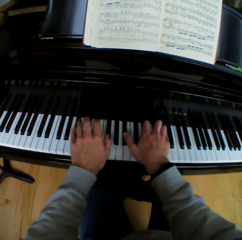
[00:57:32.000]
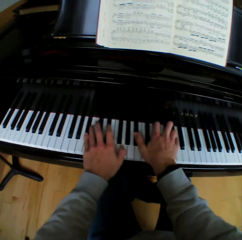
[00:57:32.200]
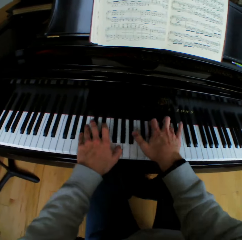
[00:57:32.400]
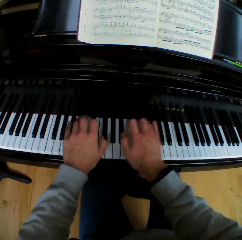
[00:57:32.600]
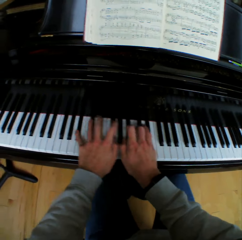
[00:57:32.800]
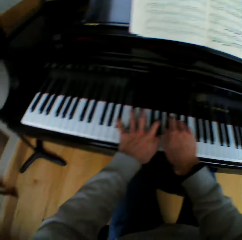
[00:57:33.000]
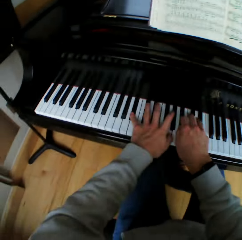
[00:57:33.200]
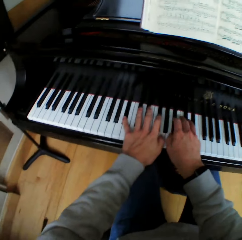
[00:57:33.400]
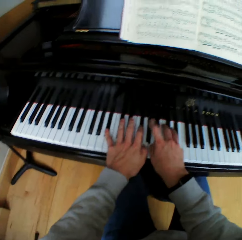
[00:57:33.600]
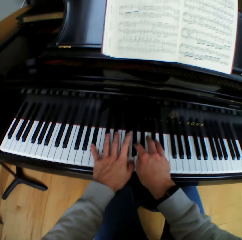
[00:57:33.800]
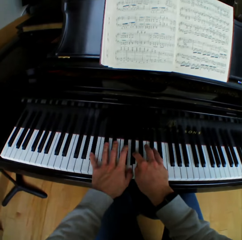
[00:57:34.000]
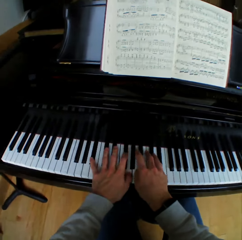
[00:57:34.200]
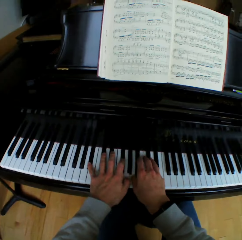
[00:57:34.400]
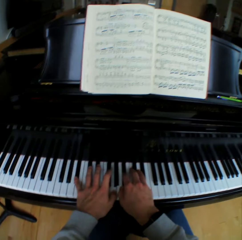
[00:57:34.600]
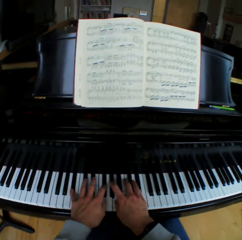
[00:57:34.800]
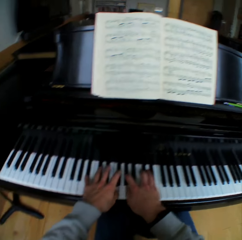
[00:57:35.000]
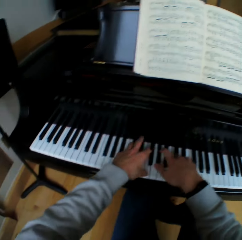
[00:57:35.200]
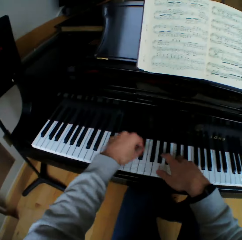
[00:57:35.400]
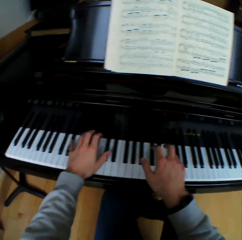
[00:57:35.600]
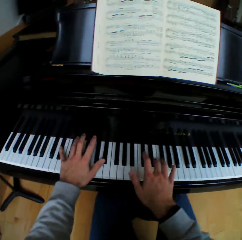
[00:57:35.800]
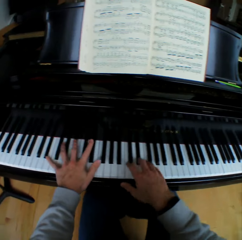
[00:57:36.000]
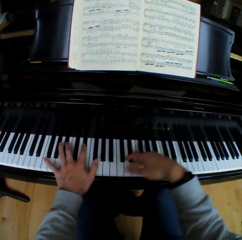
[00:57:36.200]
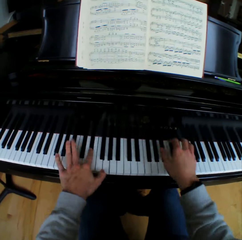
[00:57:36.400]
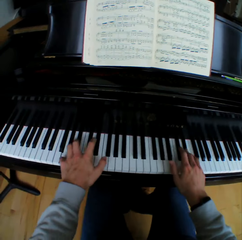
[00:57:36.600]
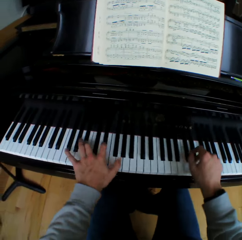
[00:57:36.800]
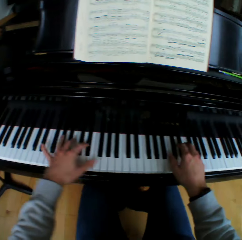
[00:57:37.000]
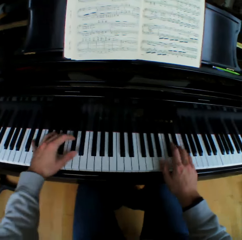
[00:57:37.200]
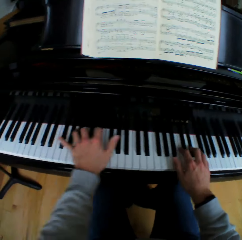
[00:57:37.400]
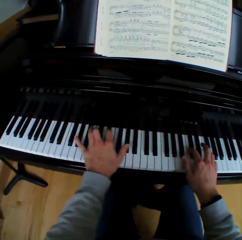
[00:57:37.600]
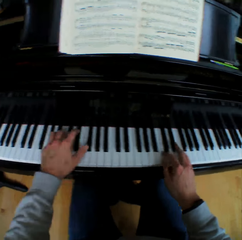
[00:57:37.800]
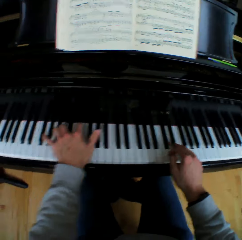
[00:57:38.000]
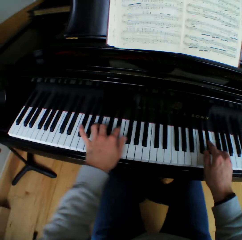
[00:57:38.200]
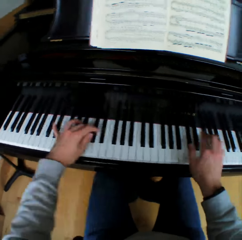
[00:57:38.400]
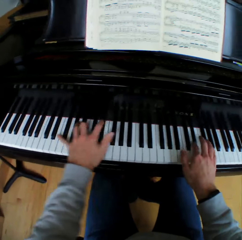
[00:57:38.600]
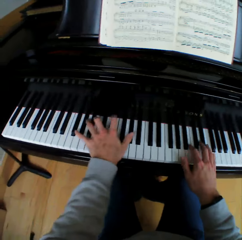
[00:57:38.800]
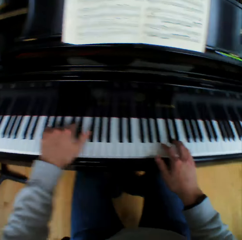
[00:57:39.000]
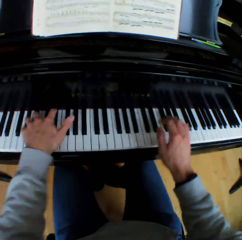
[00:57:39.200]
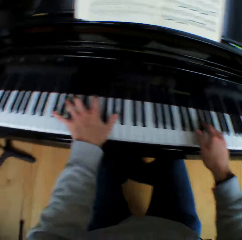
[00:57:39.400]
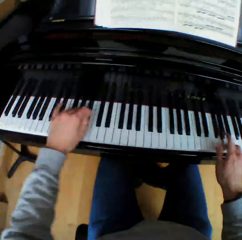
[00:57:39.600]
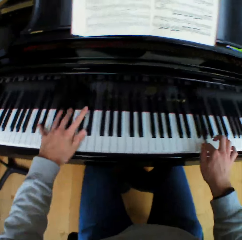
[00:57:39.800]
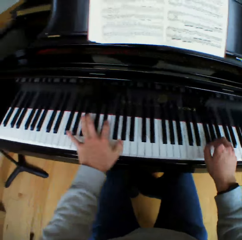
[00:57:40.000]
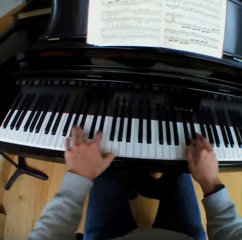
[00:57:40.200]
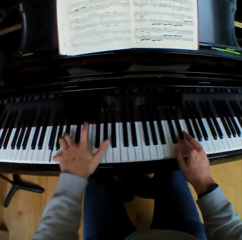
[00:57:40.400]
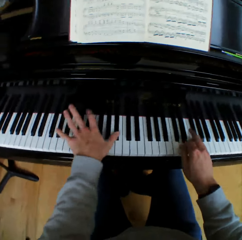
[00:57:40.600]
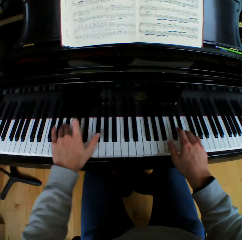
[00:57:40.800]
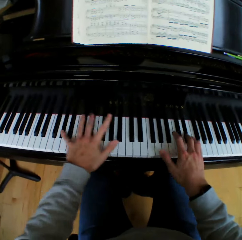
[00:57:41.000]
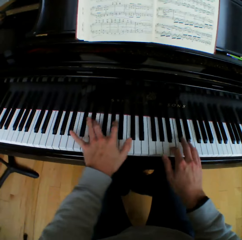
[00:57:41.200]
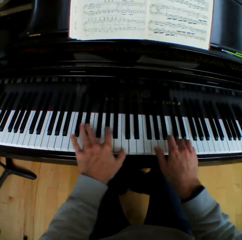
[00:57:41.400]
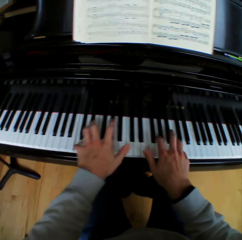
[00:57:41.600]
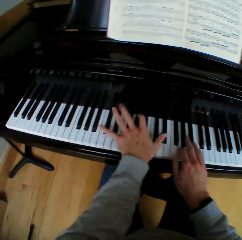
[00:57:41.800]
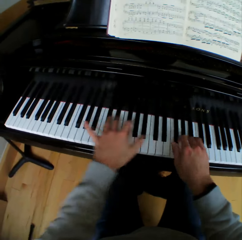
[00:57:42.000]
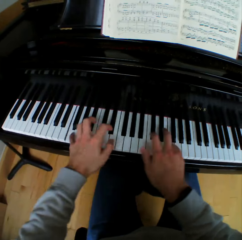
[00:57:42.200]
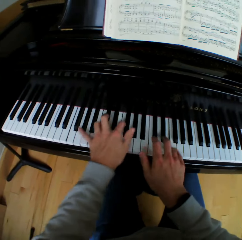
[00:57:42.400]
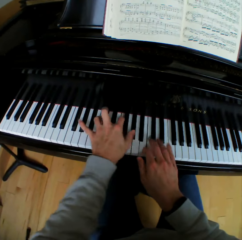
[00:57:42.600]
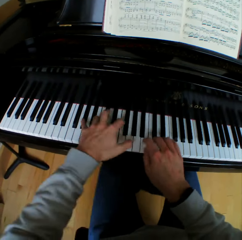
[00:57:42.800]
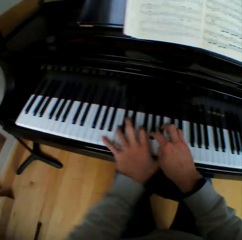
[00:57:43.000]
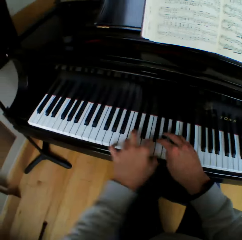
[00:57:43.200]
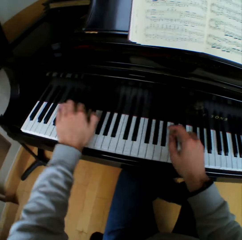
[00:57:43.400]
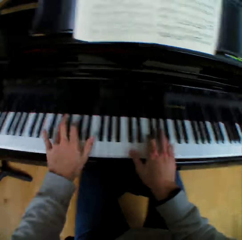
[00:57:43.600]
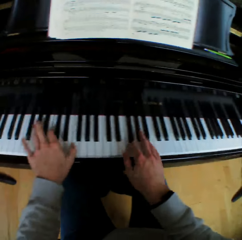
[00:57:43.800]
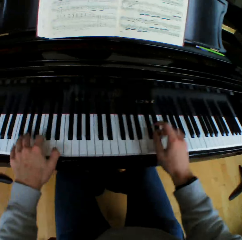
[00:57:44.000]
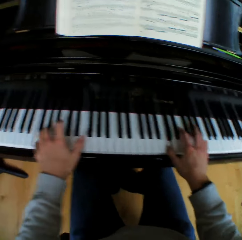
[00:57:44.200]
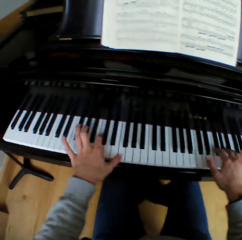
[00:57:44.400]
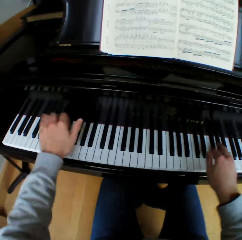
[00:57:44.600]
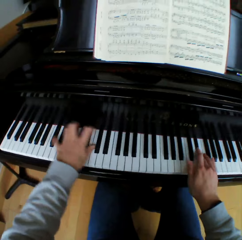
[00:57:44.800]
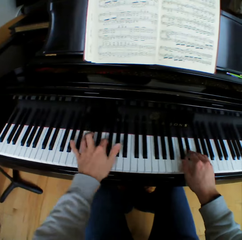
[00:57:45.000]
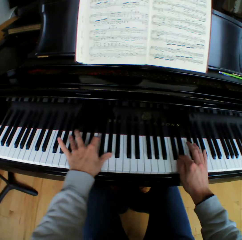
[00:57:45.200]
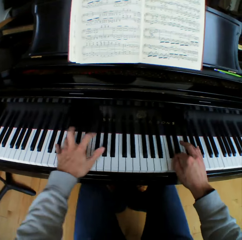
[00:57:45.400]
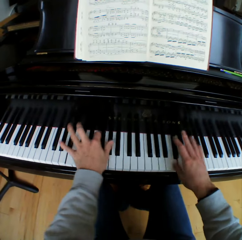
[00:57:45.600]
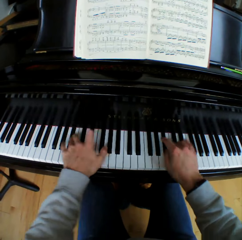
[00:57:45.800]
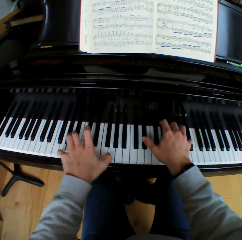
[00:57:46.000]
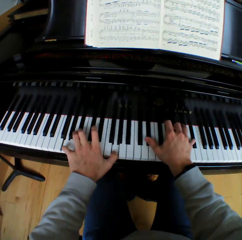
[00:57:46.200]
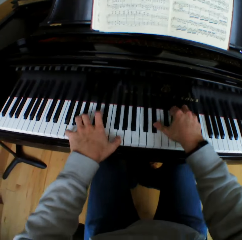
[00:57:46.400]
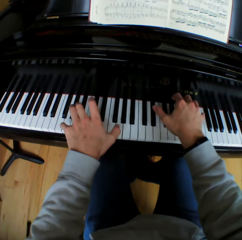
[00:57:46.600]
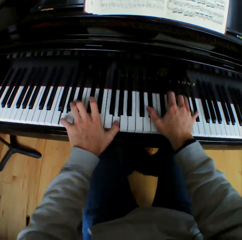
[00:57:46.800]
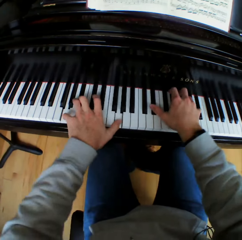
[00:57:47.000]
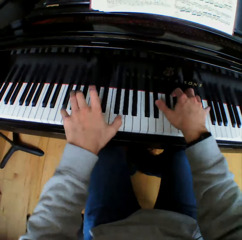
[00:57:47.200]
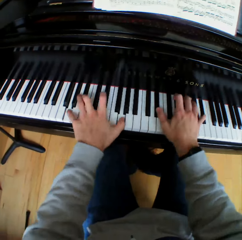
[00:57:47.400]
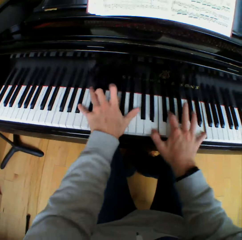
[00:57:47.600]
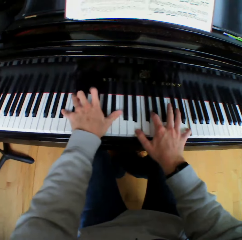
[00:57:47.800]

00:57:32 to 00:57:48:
The camera wearer moves the right hand and plays the piano.

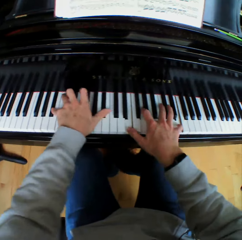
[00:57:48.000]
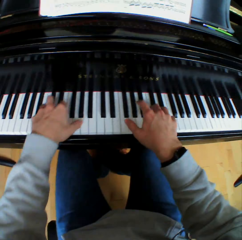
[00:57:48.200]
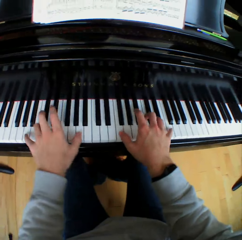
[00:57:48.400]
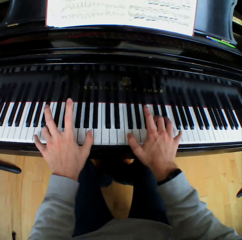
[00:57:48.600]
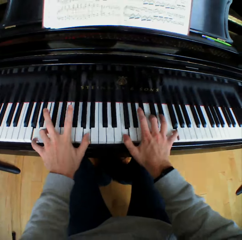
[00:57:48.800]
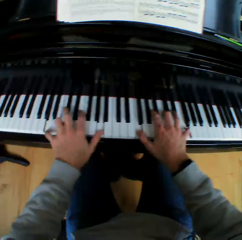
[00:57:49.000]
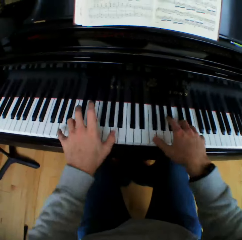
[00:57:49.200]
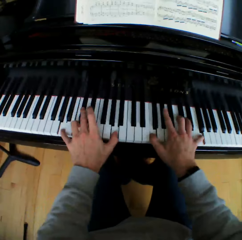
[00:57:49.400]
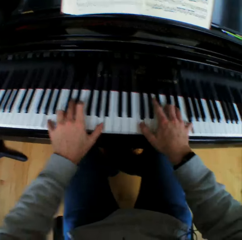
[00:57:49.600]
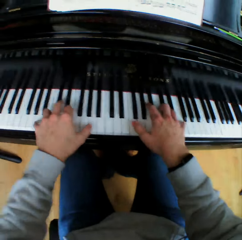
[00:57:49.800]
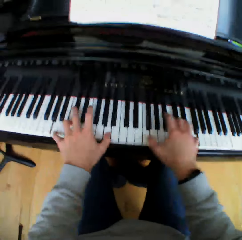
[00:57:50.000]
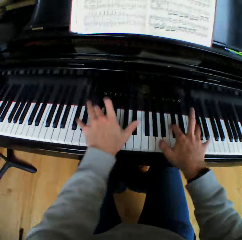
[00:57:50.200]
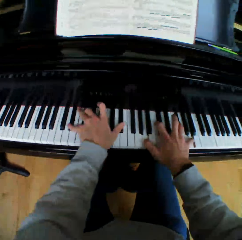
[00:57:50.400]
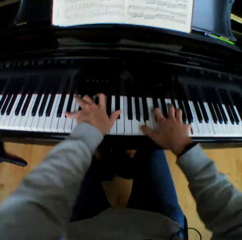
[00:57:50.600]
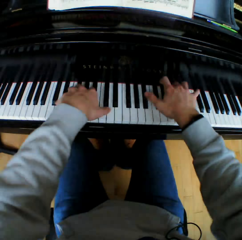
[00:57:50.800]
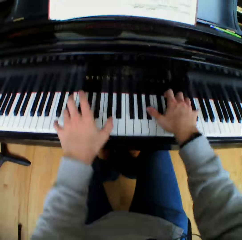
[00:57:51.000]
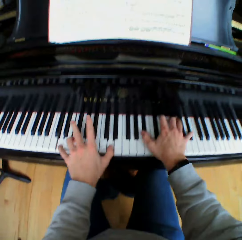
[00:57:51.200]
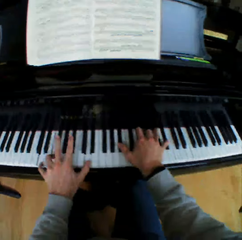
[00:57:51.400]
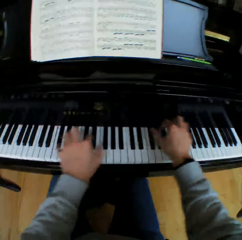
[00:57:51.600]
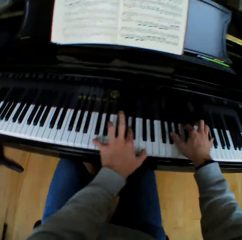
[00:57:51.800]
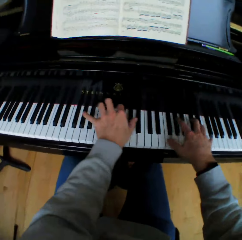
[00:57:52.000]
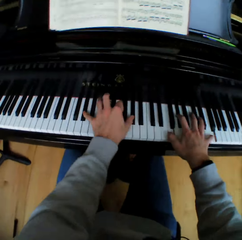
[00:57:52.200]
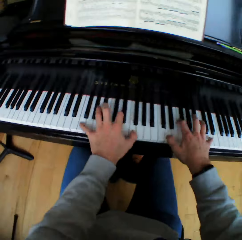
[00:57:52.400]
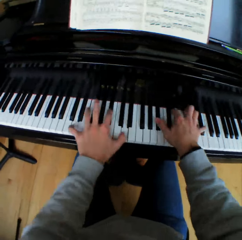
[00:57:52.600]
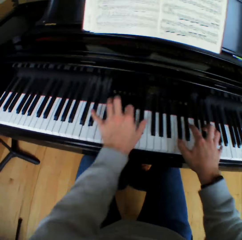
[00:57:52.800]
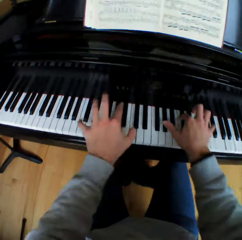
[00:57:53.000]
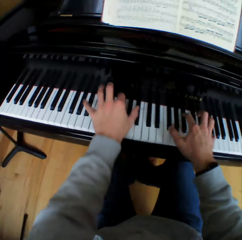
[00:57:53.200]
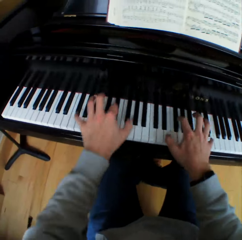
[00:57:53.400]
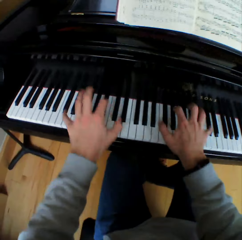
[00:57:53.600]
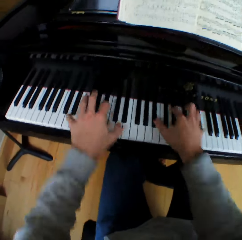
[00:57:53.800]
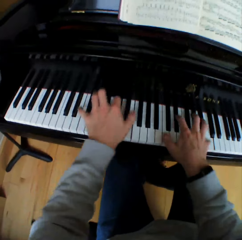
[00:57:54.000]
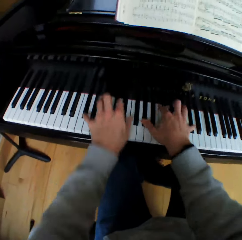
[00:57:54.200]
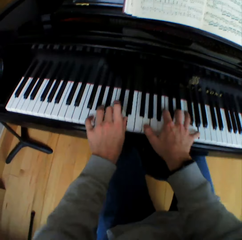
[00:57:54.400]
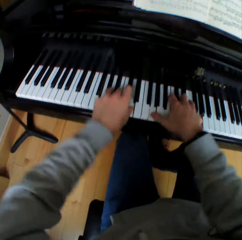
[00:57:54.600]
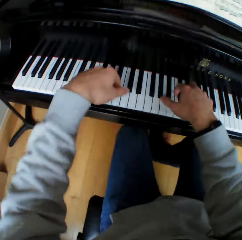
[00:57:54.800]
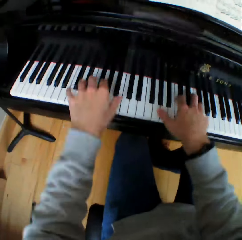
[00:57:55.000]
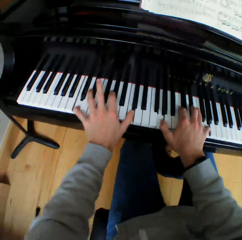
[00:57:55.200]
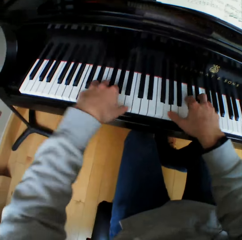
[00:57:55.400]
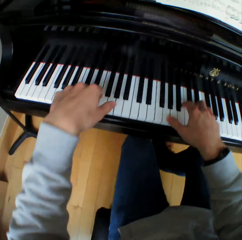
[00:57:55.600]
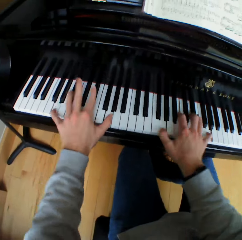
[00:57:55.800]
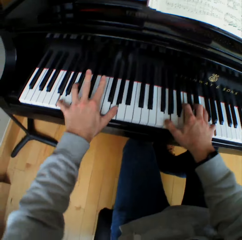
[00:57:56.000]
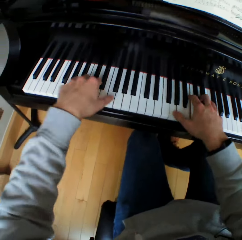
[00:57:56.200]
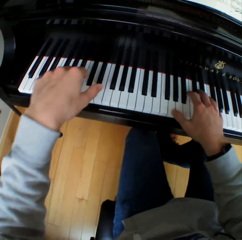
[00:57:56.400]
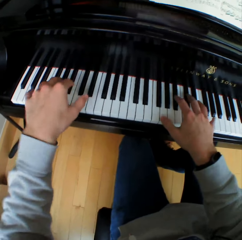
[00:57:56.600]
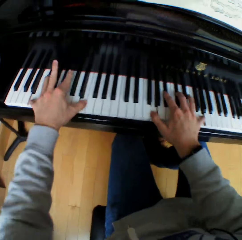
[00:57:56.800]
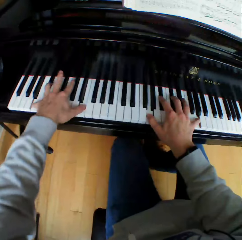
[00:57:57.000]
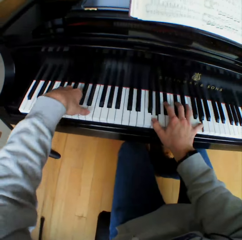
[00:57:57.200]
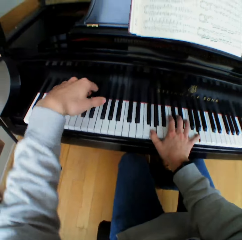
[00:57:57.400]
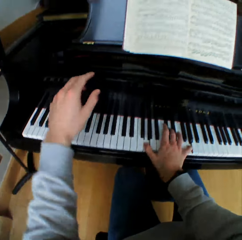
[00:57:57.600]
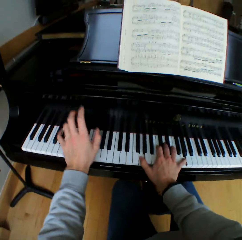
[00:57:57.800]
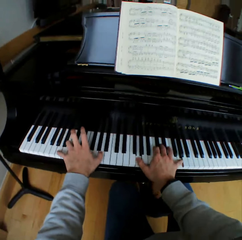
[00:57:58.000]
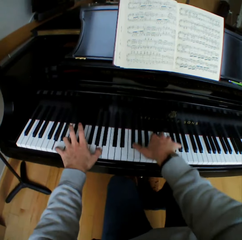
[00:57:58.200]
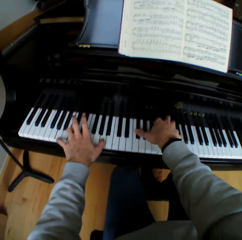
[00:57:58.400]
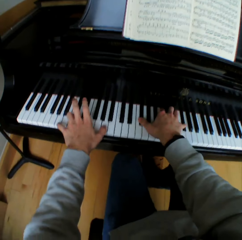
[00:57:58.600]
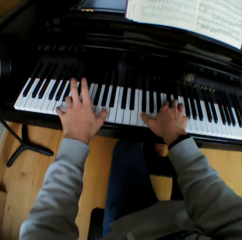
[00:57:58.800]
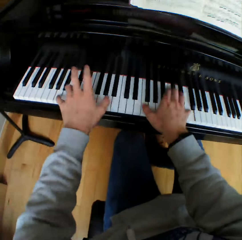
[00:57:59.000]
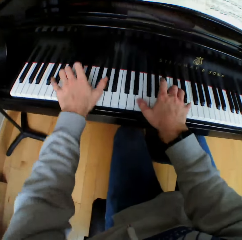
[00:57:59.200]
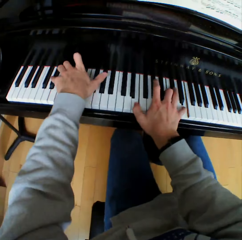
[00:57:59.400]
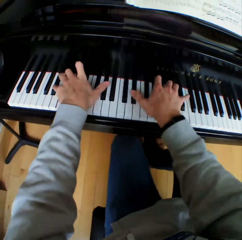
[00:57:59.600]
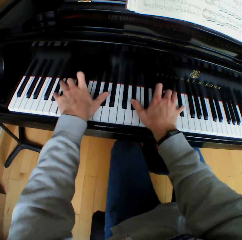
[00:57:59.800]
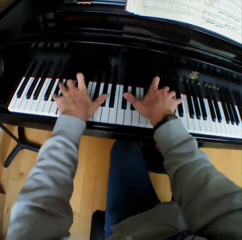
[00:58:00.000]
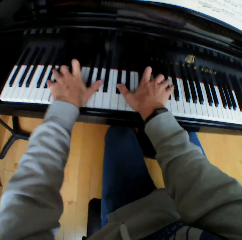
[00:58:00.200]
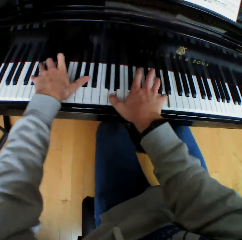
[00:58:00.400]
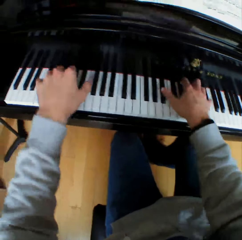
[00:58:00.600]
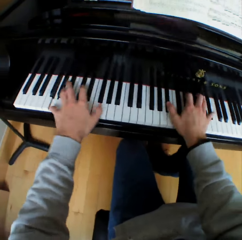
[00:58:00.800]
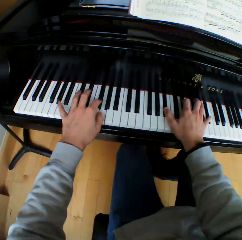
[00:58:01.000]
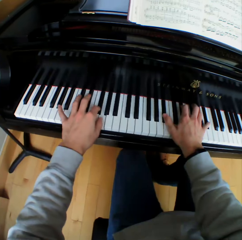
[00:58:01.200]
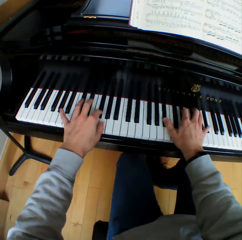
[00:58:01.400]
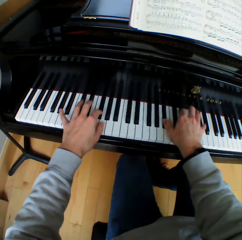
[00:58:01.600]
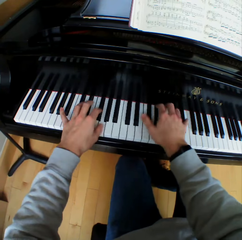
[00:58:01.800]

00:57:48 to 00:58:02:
The camera wearer lifts the left hand and plays the piano. They lift the left hand and play the piano.
